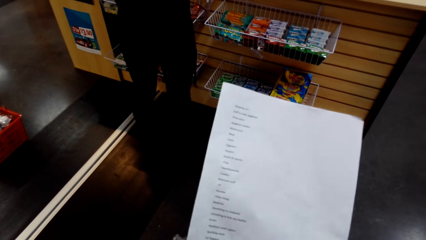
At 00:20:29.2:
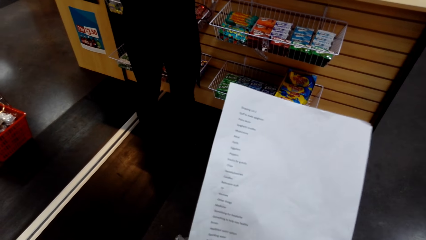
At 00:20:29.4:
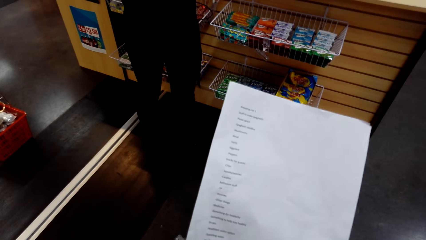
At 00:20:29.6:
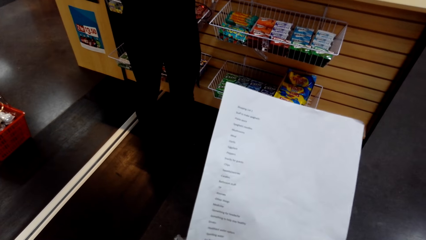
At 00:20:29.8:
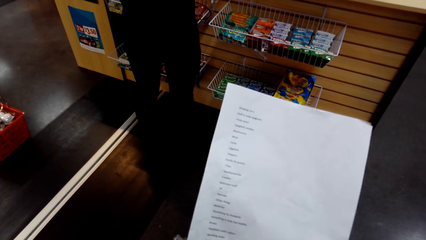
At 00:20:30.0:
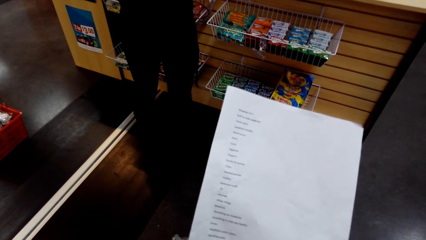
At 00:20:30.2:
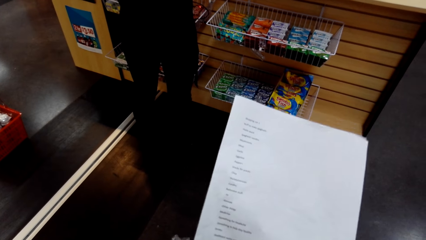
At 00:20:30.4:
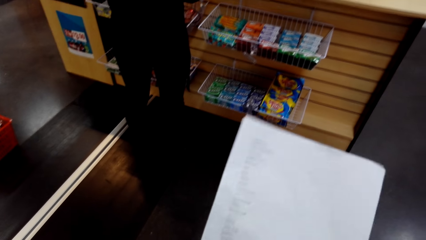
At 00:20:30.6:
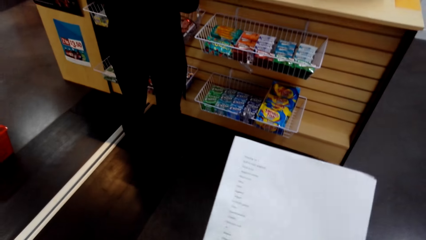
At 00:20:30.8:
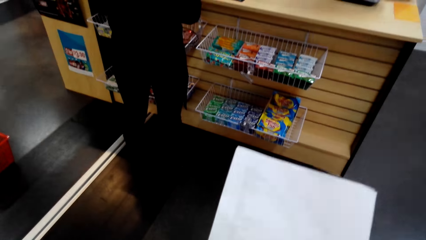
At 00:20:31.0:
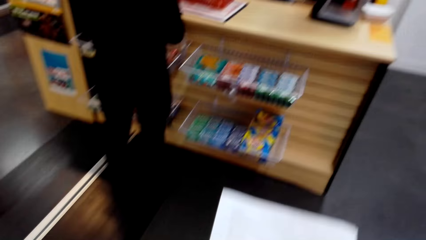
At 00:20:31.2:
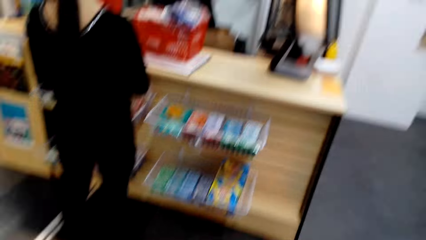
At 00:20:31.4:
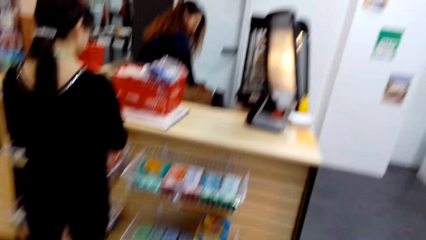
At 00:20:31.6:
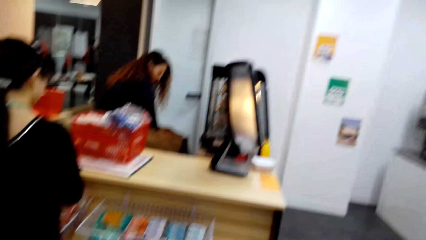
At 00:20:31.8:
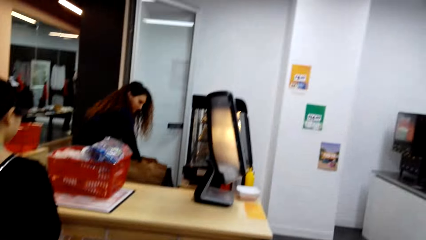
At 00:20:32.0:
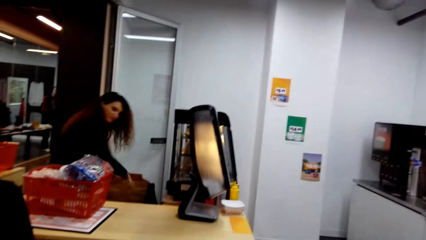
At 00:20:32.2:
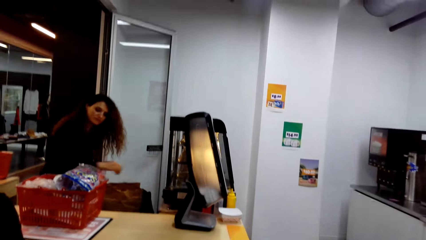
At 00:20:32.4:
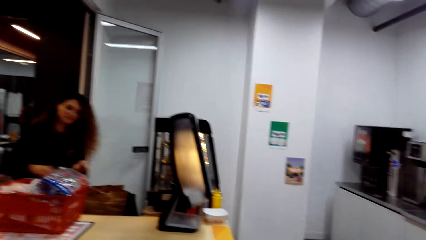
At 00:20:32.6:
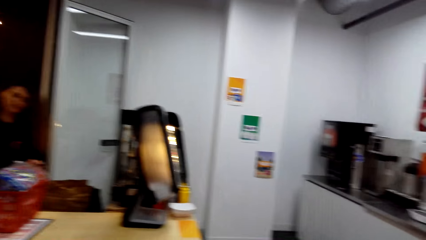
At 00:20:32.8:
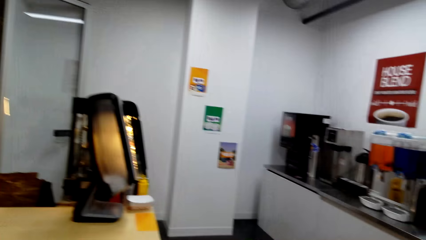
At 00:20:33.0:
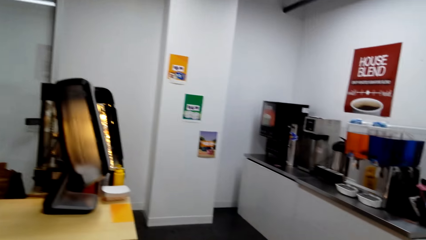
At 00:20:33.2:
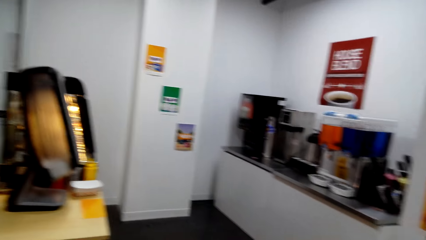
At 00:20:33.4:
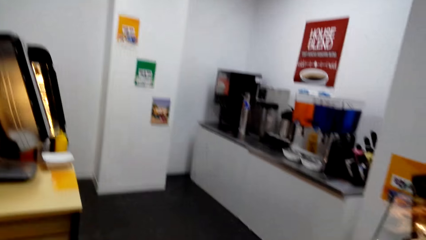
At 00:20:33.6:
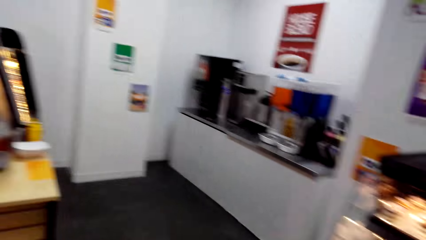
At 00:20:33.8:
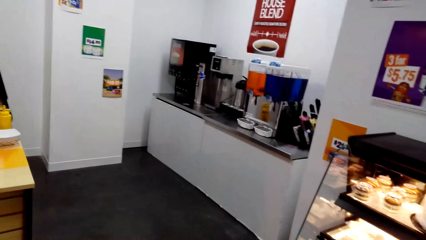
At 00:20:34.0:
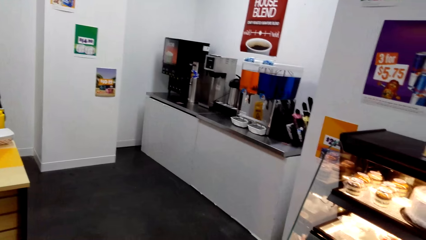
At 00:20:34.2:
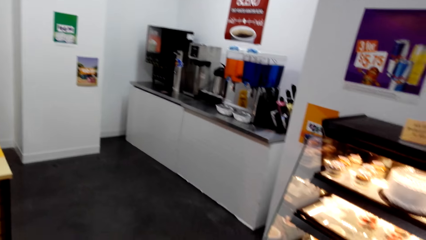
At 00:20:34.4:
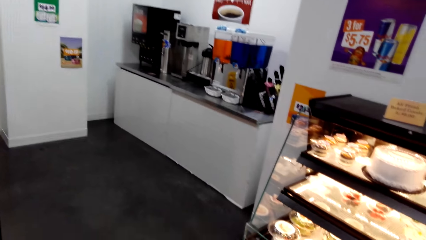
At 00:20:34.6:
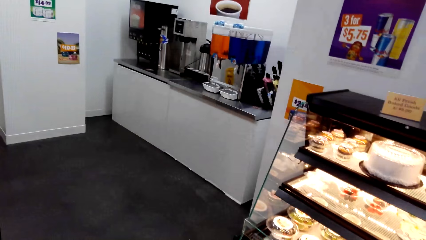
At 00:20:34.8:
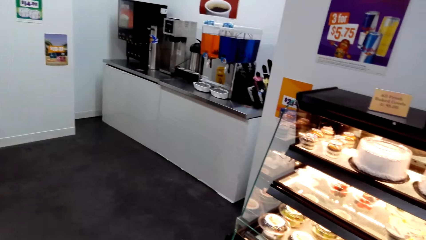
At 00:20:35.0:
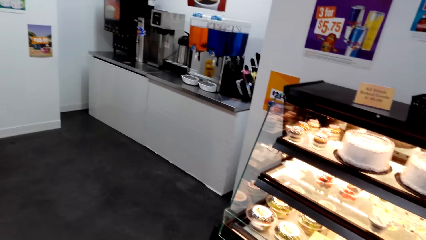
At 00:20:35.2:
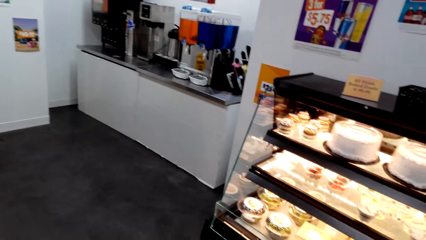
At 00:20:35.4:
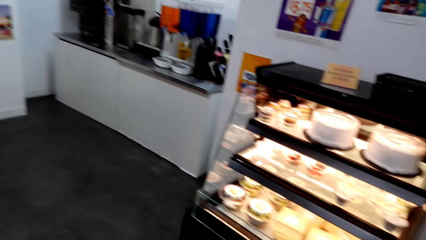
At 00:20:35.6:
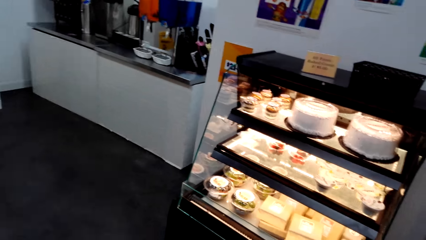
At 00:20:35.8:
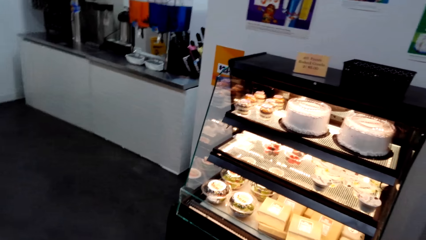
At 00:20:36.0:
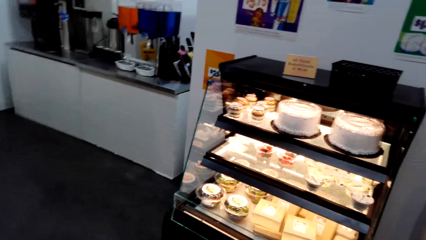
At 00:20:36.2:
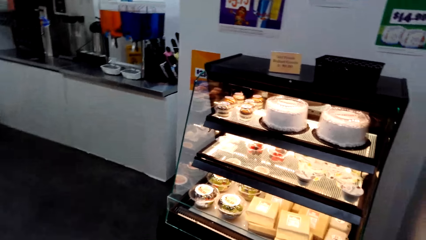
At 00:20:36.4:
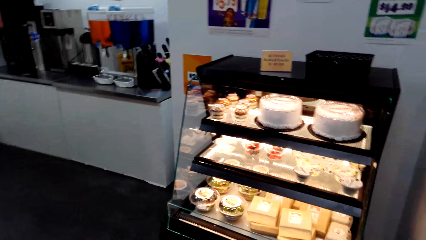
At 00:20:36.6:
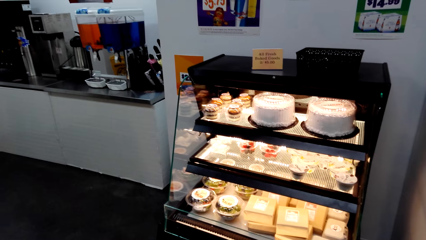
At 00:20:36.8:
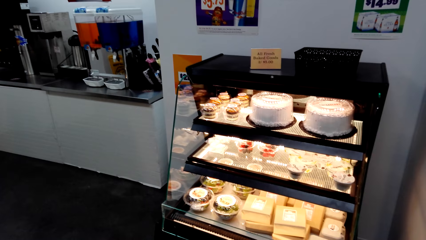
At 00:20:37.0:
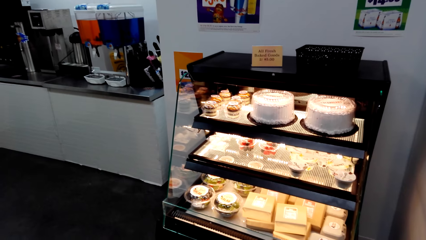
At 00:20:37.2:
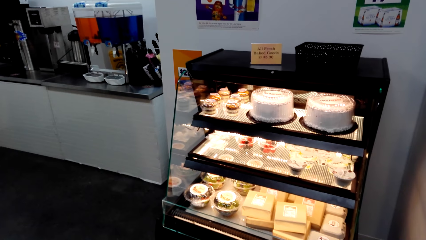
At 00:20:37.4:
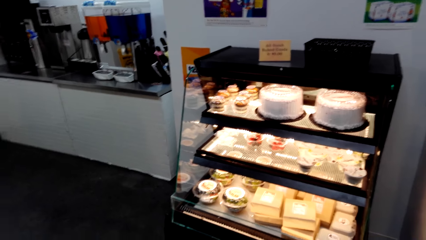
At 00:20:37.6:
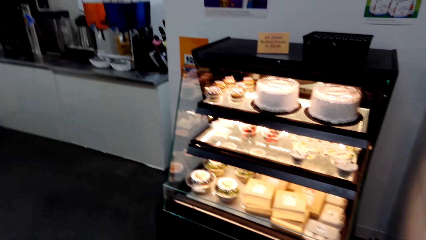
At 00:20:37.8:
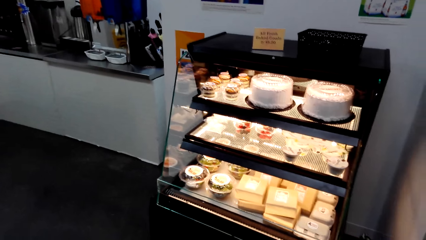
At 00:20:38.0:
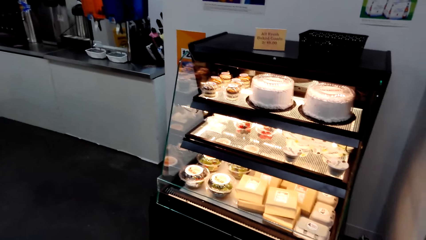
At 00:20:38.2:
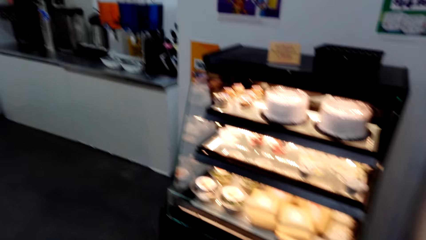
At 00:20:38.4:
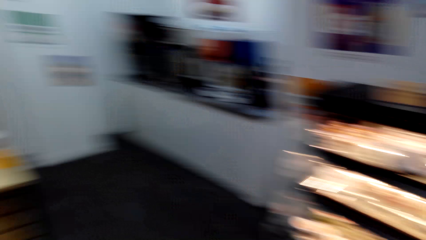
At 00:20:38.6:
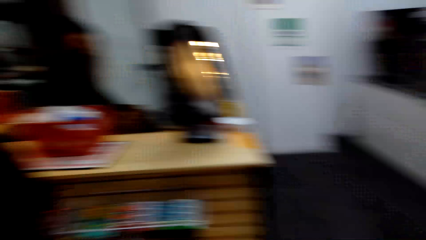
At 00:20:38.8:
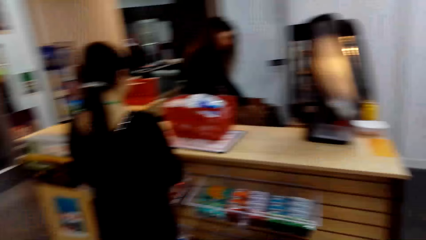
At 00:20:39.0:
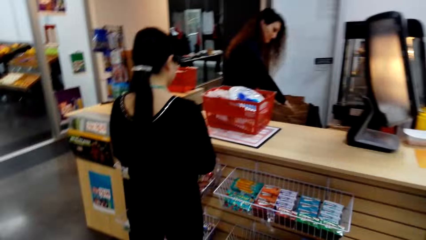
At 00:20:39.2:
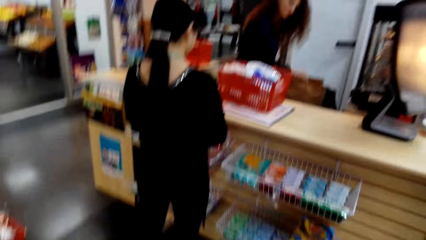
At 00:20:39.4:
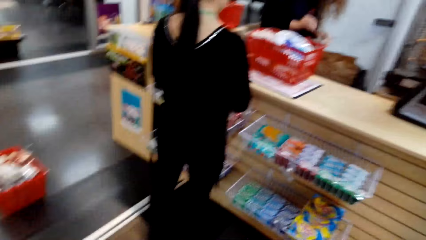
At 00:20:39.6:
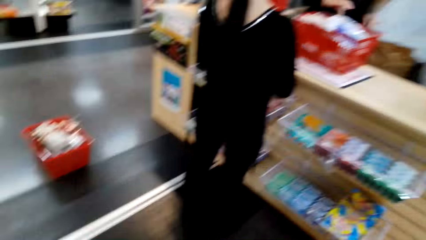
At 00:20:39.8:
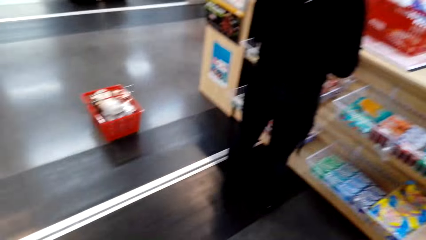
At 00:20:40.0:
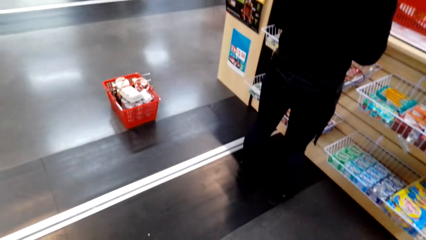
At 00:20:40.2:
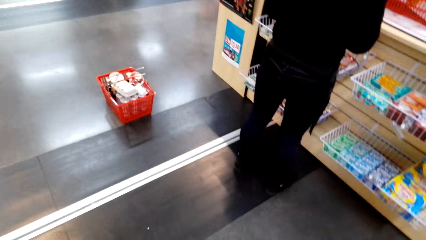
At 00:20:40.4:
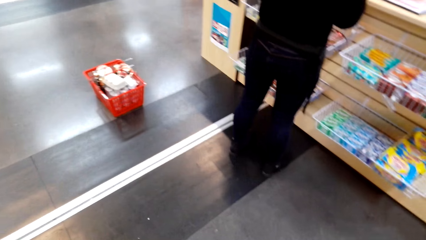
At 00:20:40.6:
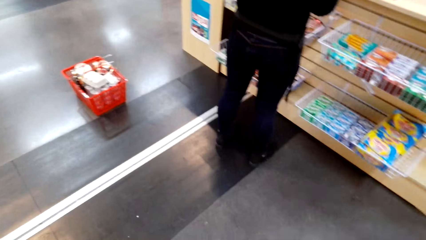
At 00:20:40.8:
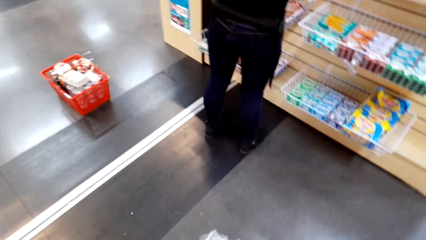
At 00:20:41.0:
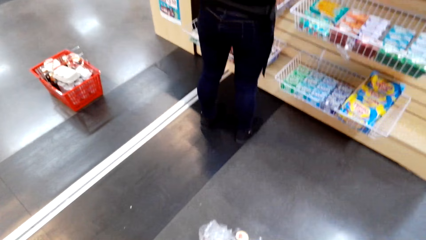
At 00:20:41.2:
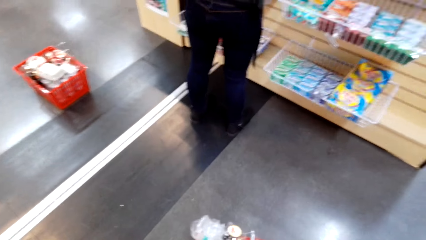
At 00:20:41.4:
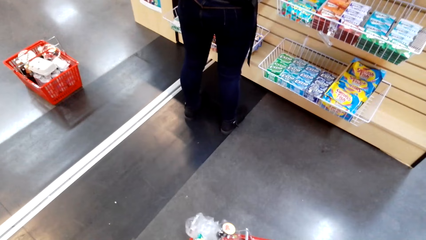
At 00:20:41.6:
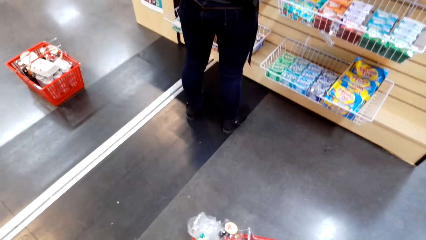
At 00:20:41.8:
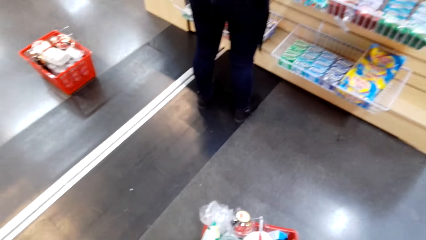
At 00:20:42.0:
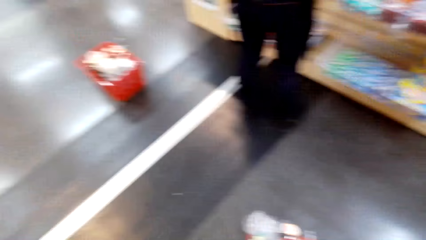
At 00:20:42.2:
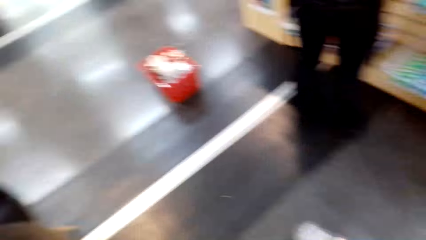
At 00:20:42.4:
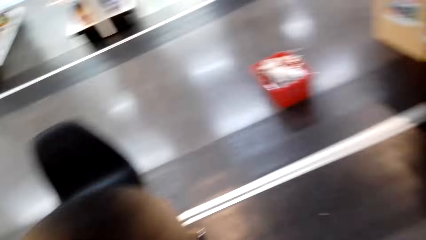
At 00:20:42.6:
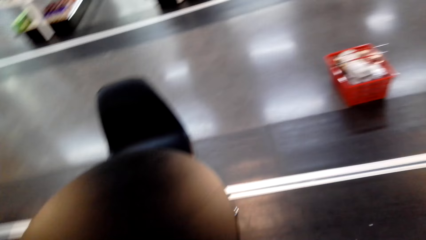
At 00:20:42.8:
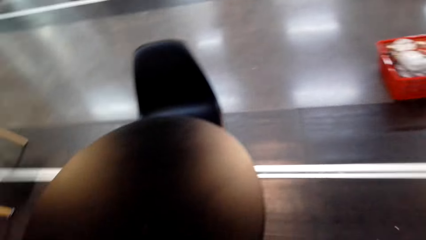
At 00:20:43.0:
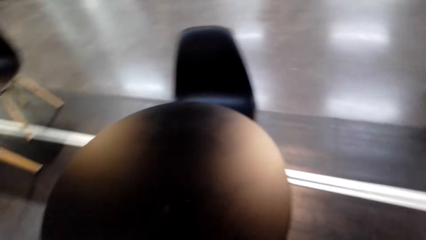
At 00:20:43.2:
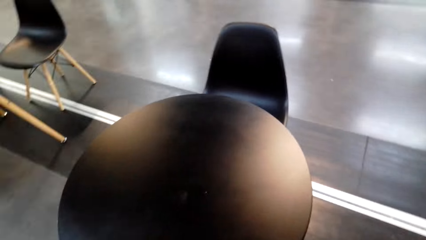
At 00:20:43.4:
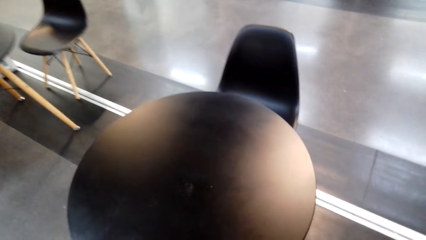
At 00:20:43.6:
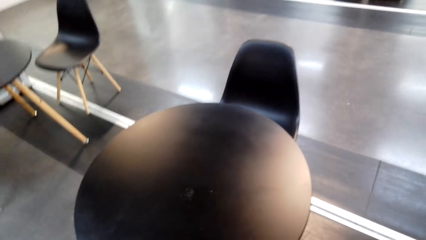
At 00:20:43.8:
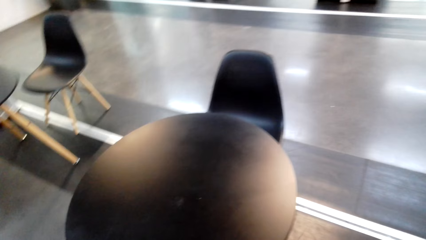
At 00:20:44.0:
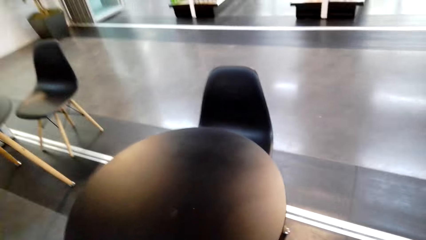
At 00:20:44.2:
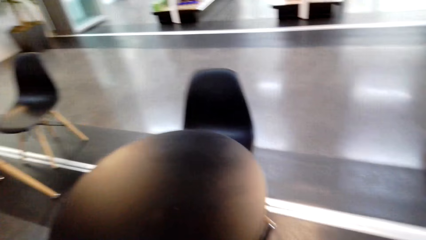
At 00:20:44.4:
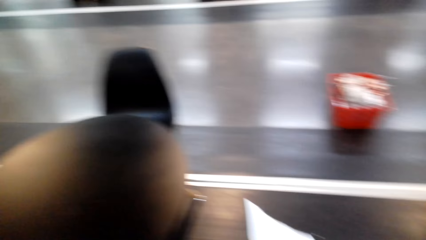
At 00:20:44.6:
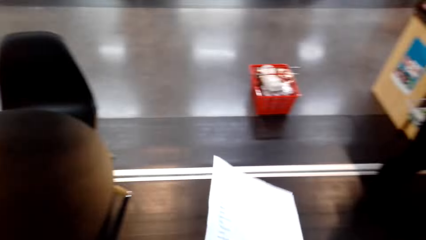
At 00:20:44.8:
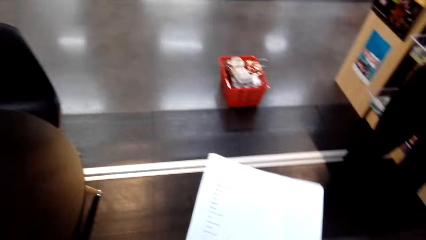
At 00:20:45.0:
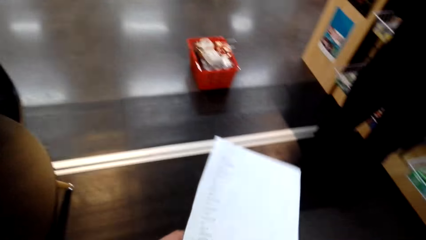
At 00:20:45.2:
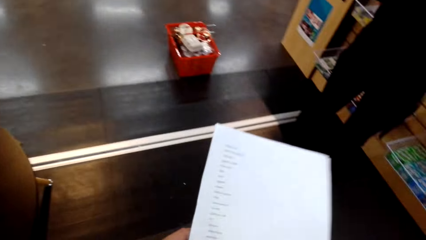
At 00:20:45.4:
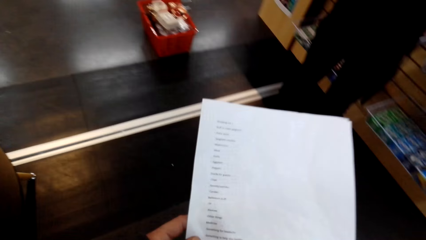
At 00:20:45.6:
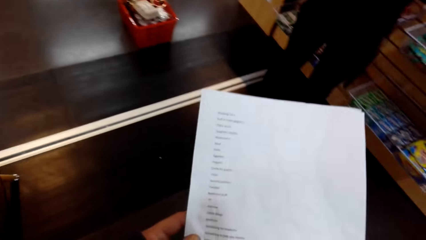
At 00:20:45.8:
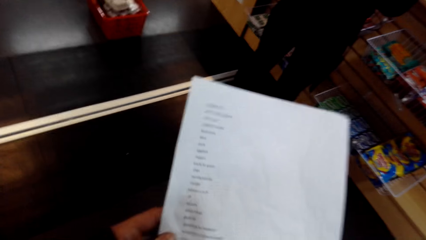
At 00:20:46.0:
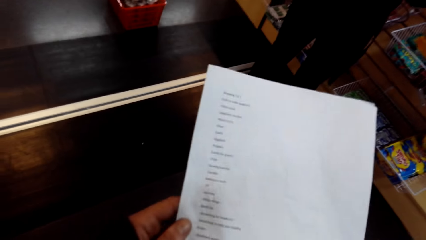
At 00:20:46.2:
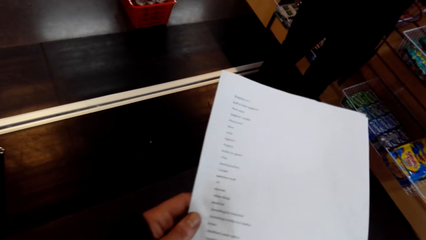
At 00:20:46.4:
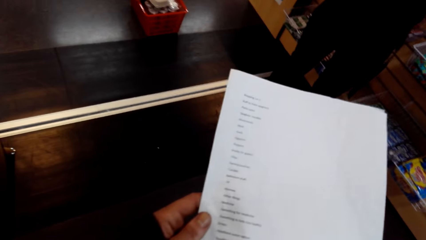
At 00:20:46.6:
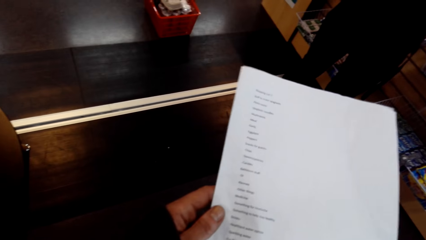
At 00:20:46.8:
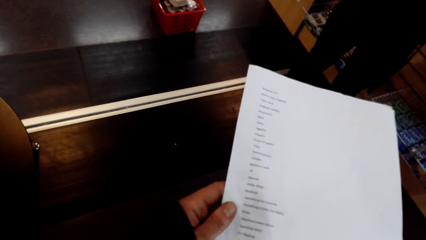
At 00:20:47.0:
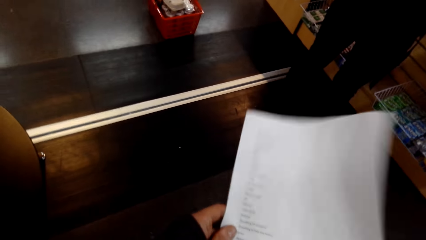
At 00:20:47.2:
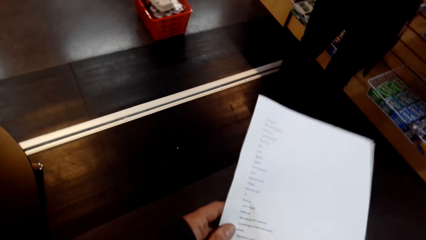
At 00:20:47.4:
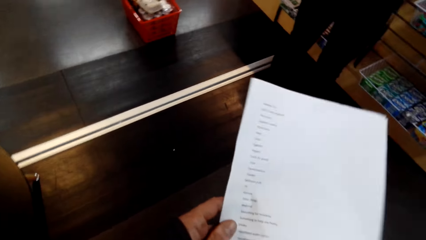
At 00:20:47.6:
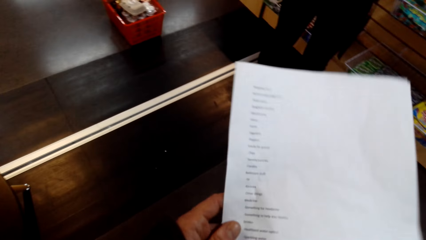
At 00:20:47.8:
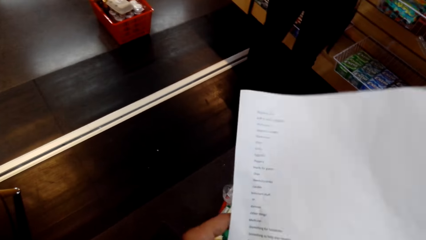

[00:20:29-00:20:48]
The camera wearer turns around. They pack the tissue pack in the package bag. They turn around. They hold a paper.
